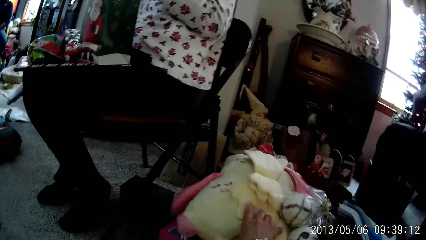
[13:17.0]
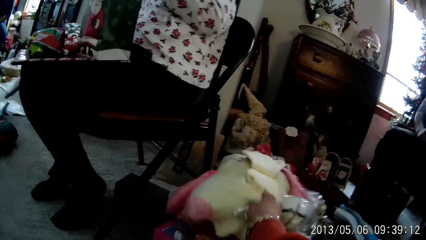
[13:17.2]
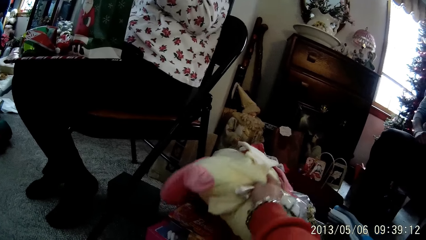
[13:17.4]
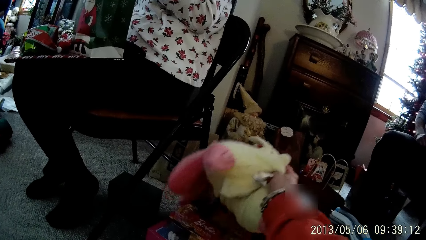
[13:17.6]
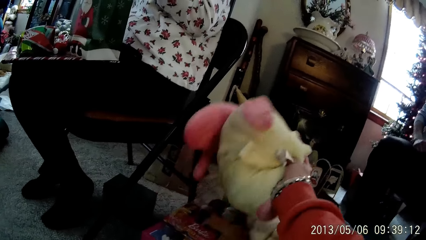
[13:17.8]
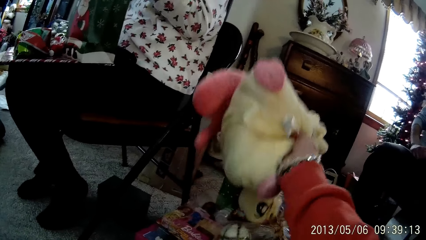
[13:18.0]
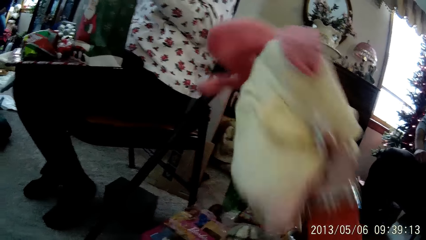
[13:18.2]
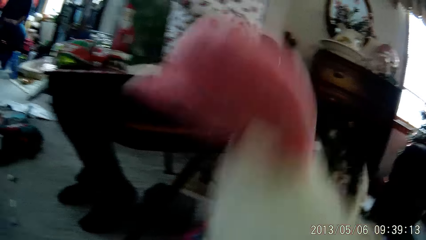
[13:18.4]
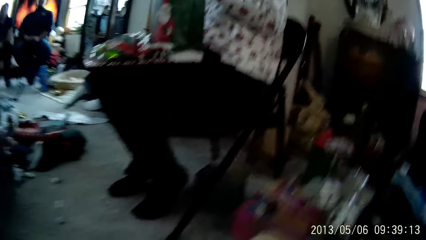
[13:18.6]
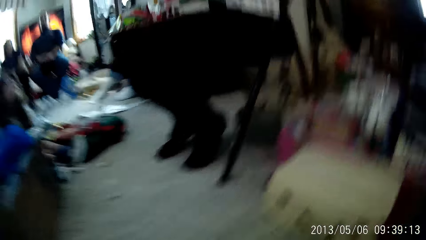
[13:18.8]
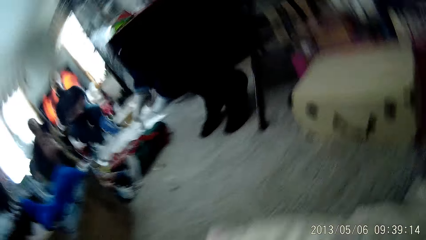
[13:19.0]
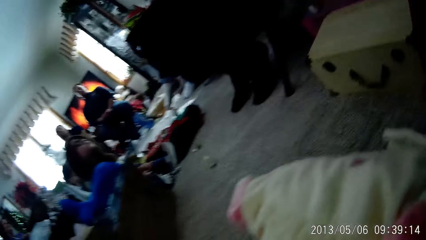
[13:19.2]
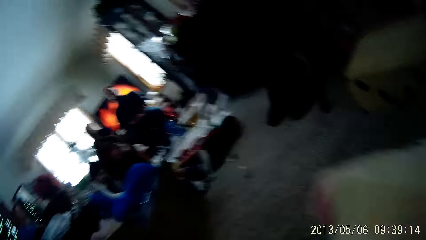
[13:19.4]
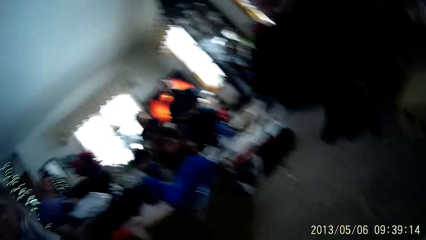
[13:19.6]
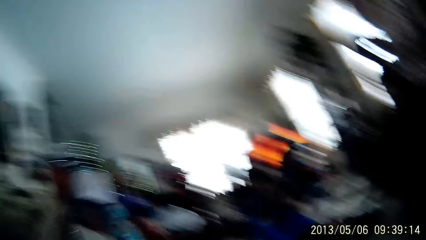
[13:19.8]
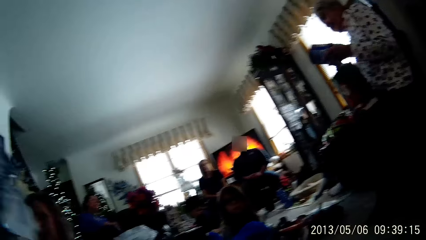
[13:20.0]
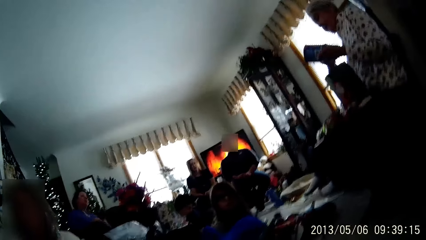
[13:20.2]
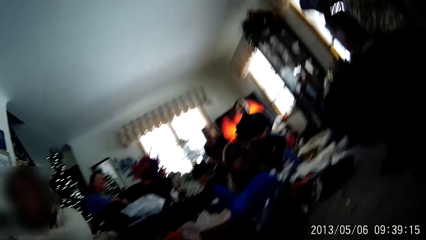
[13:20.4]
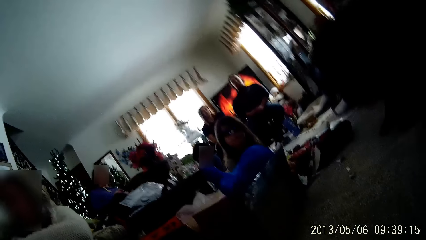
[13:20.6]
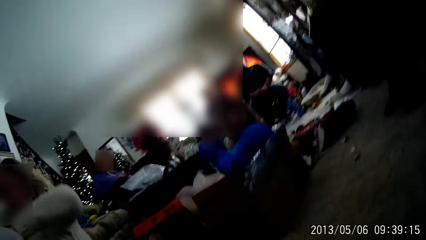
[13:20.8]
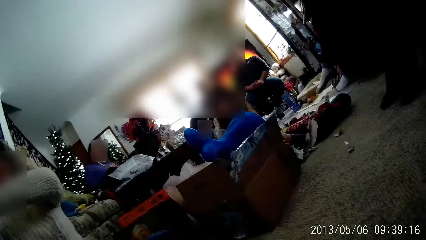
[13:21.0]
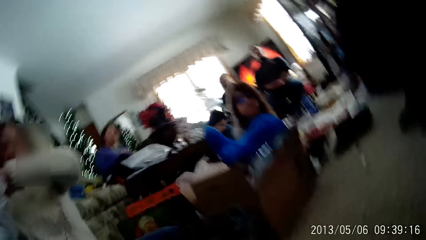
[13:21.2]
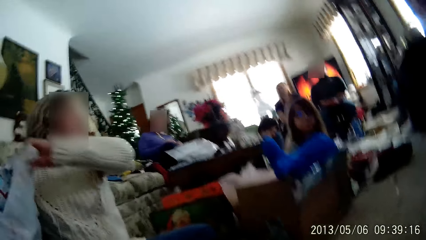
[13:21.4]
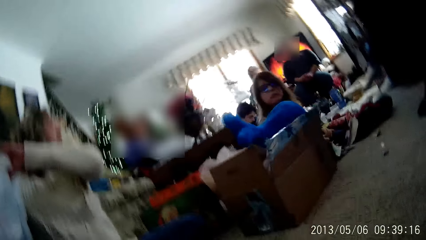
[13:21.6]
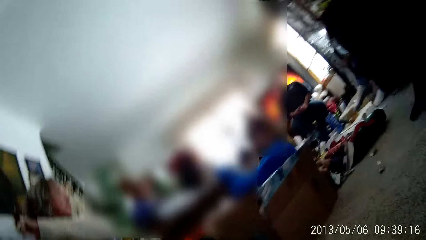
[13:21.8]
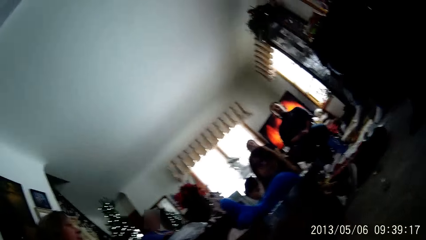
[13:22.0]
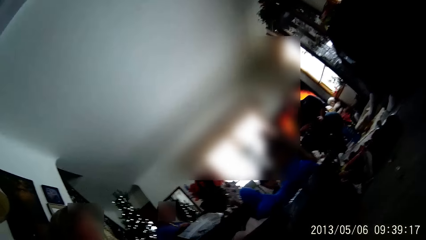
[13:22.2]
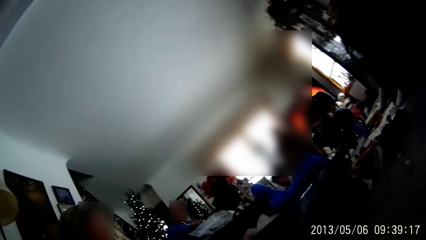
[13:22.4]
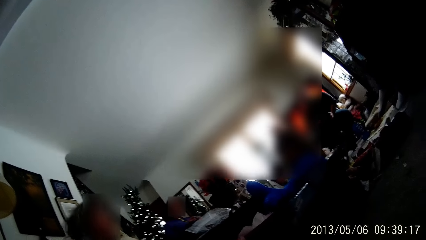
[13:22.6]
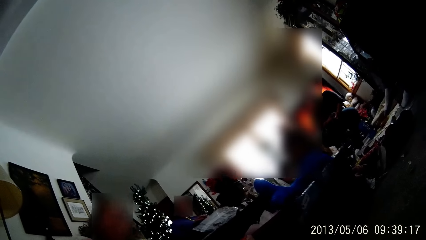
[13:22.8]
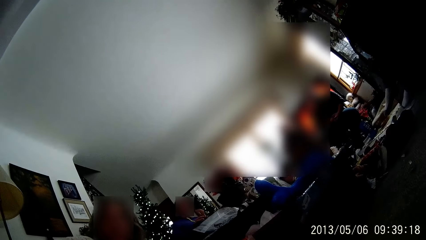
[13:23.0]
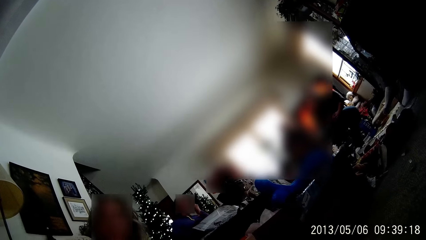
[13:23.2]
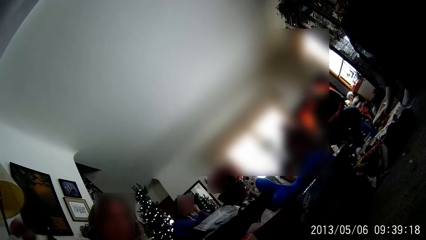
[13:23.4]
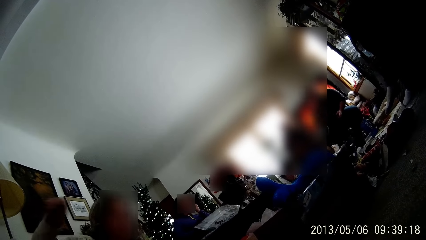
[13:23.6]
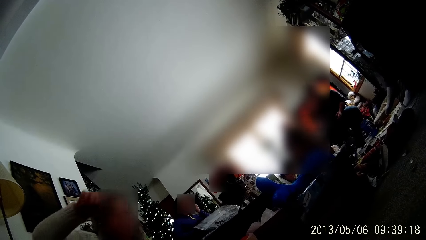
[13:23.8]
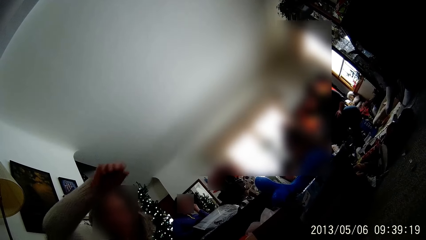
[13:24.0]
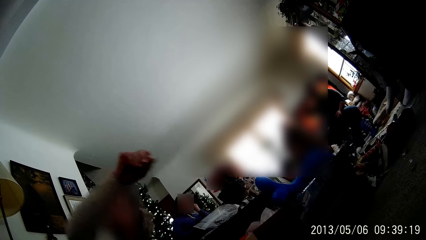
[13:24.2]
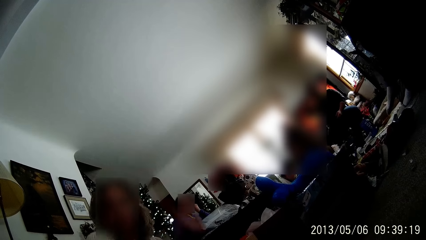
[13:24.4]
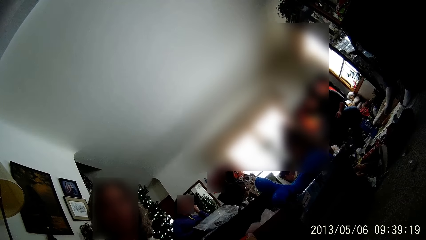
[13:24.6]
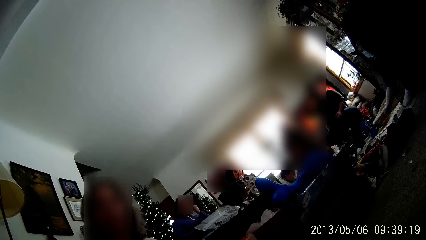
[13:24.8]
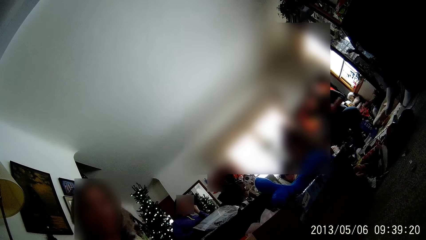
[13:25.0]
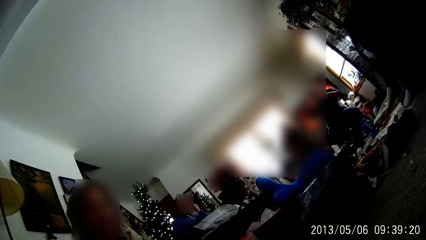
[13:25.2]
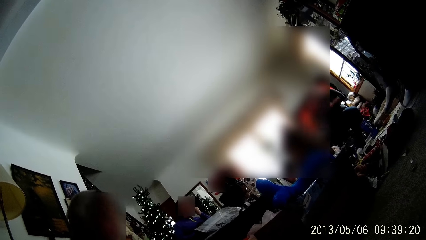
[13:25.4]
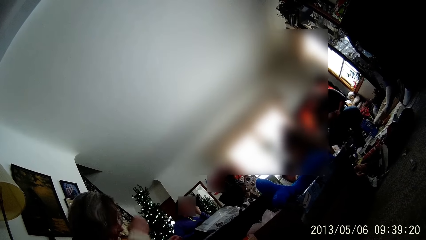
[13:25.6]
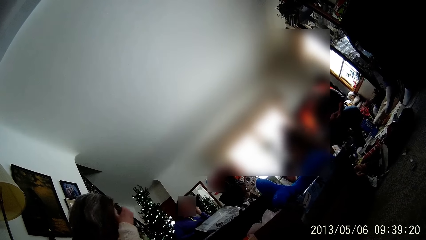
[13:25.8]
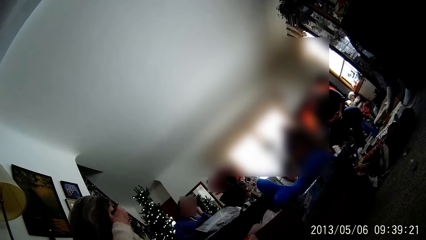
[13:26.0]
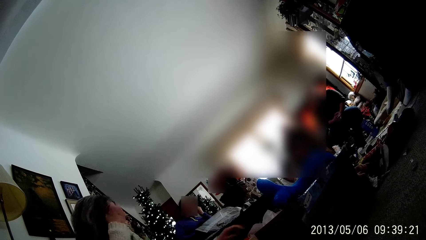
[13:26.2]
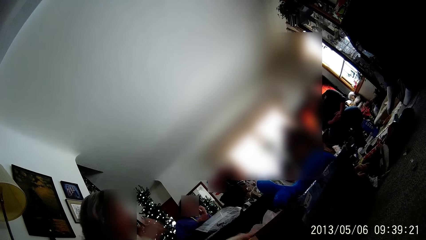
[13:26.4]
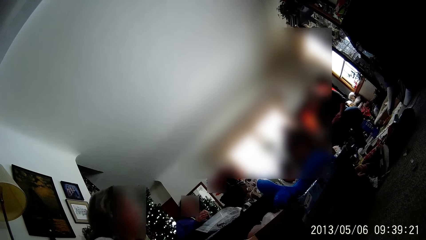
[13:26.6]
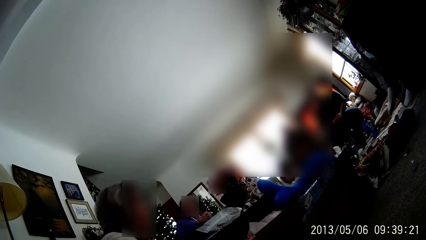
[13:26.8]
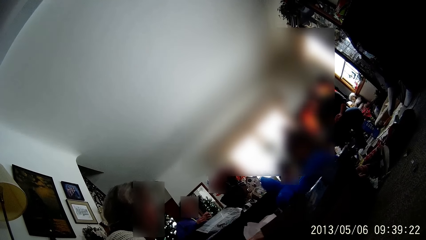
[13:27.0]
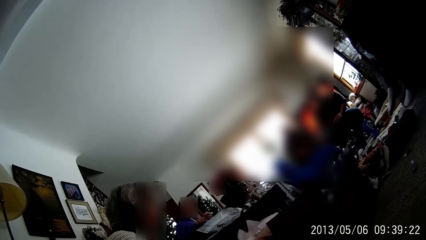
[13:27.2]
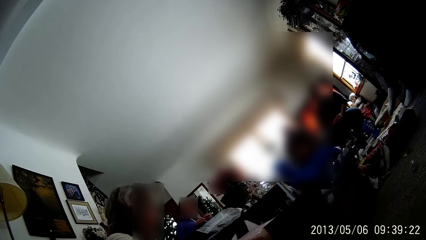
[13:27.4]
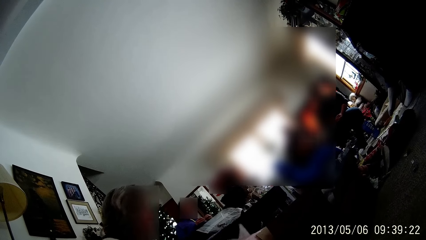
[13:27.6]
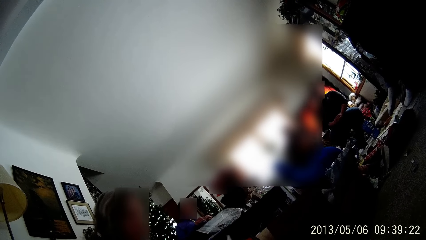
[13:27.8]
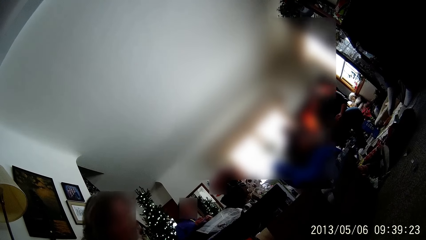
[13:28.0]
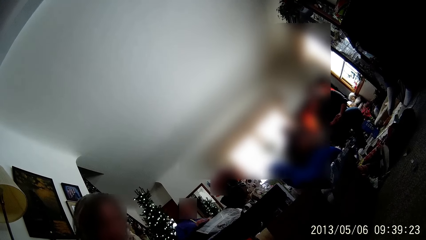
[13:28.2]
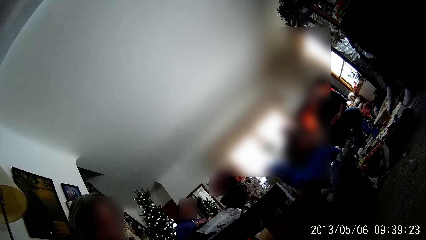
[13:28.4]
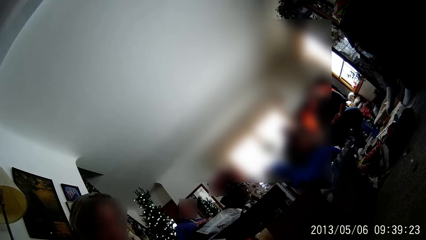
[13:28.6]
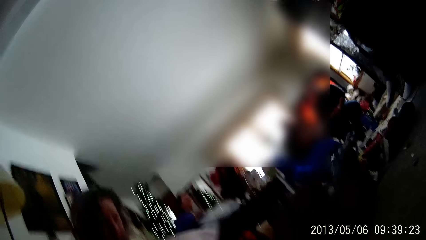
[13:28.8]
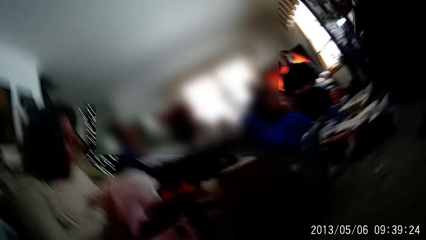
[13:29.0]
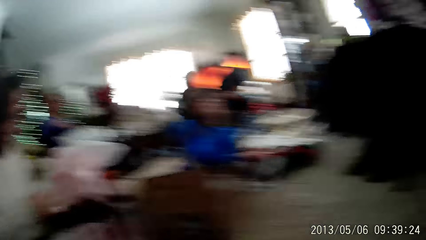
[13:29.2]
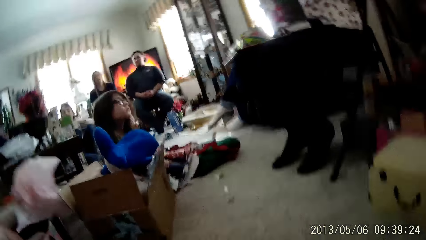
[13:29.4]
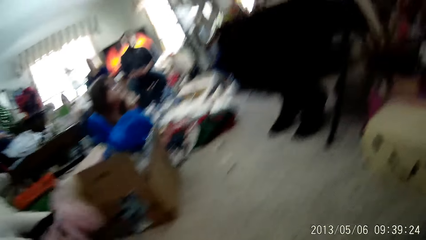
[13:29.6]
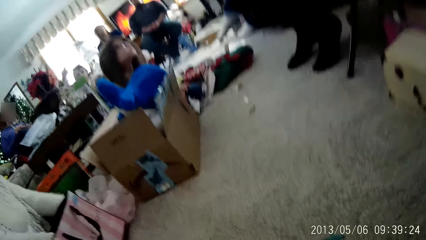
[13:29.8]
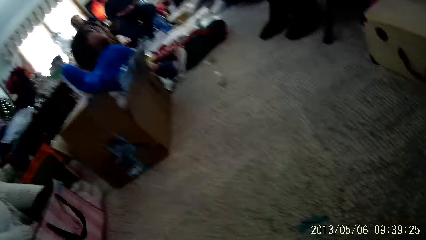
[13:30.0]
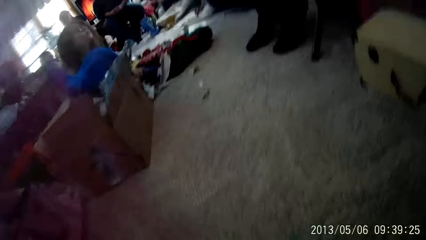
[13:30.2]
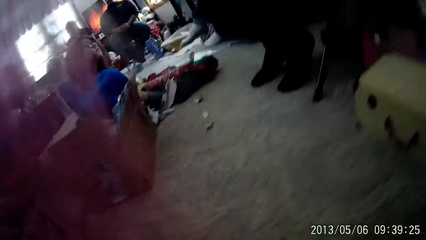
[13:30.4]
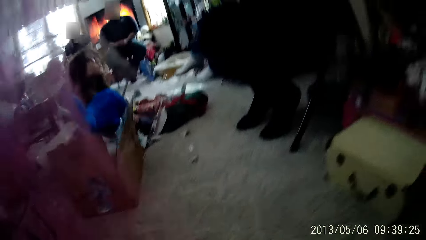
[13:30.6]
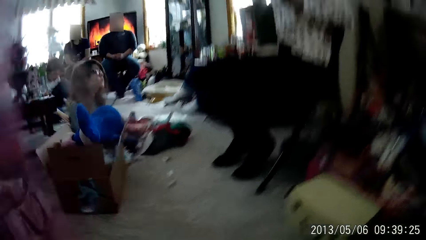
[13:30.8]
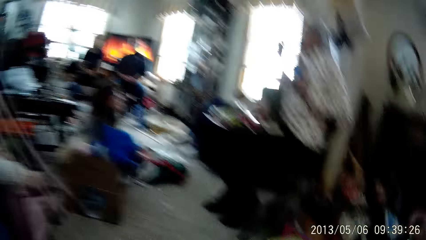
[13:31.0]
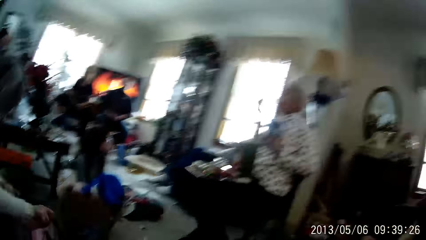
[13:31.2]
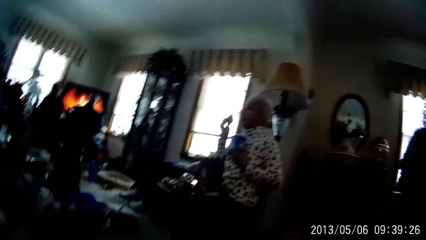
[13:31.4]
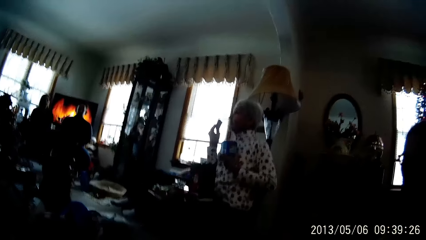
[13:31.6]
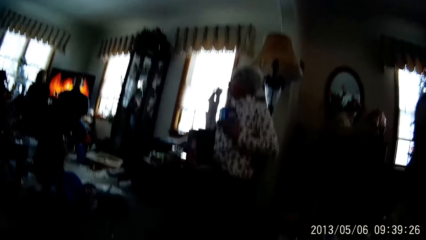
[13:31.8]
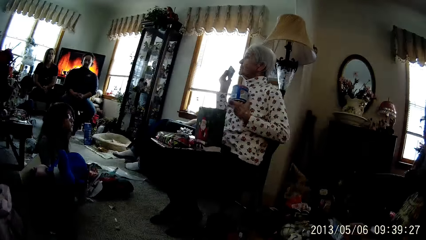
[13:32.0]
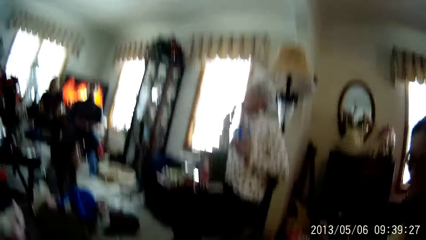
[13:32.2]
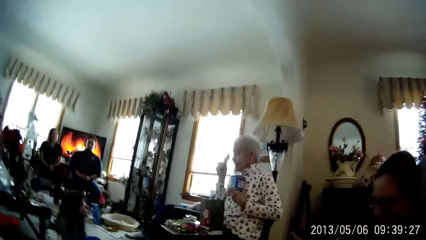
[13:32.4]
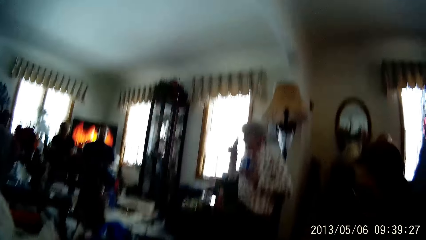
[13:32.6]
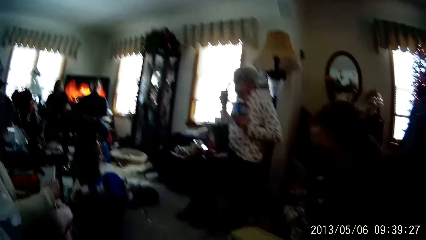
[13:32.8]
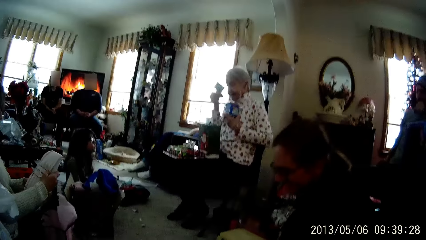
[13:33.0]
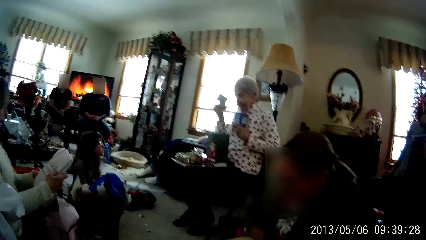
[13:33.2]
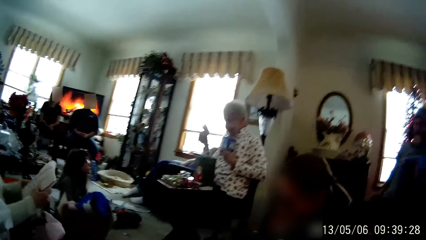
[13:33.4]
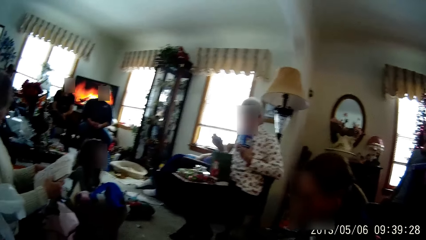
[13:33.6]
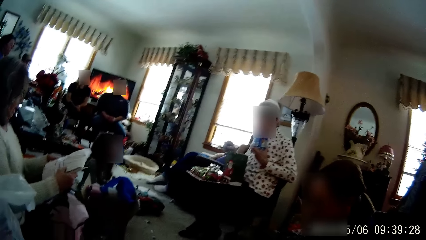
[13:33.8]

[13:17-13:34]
The camera wearer takes a stuffed toy from a box on the living room floor with his right hand. The woman puts a nylon in her right hand into the bag of nylons on the living room floor. A man bites his left fingernails. The camera wearer stares at the room. The woman touches her face with her right hand, moves a gift bag on the living room floor with her left hand, shifts some boxes on the living room floor with her right hand, drops the nylon in her left hand on the living room floor, puts her right hand into the gift bag on the living room floor, and takes a cloth from the gift bag with both hands. Another woman drops a card in her right hand on a tray on her lap.
